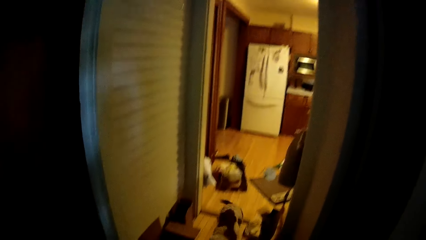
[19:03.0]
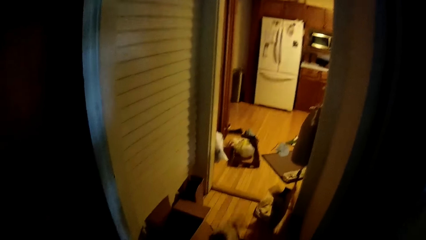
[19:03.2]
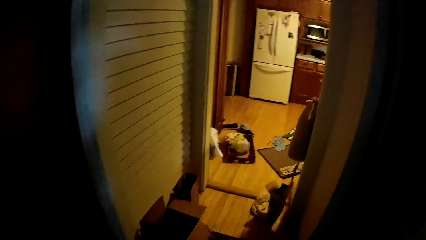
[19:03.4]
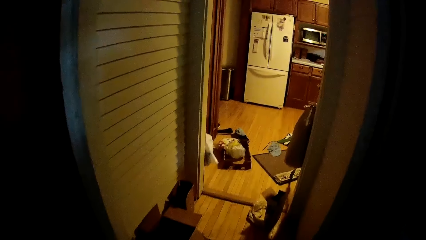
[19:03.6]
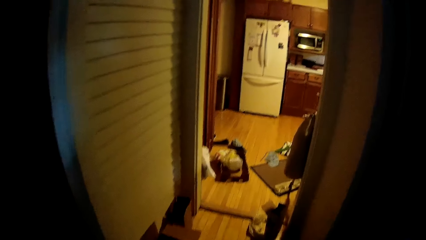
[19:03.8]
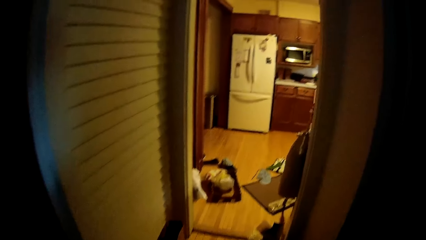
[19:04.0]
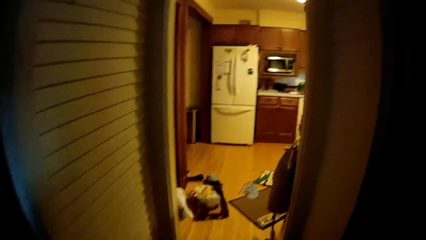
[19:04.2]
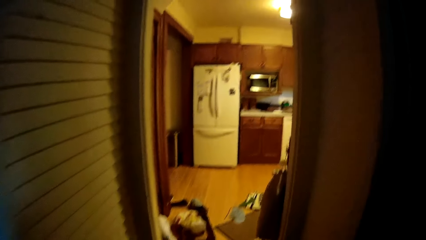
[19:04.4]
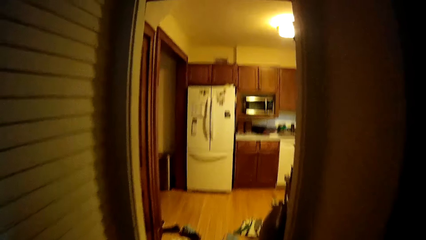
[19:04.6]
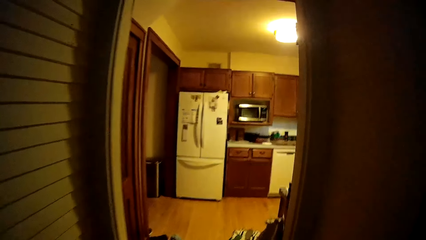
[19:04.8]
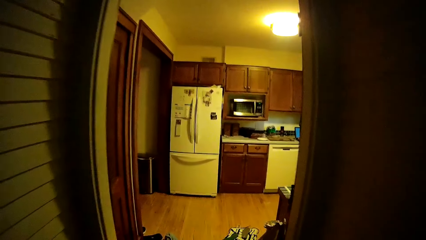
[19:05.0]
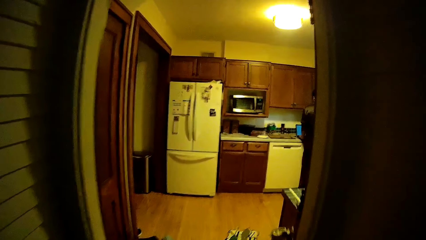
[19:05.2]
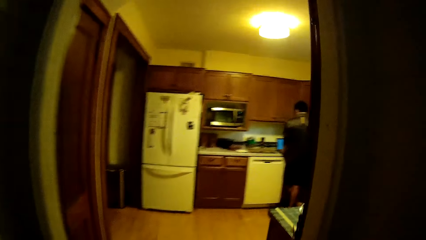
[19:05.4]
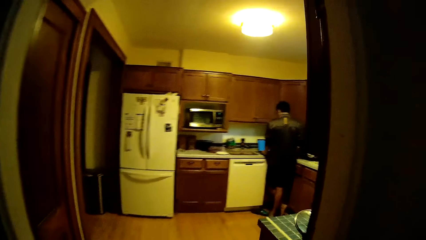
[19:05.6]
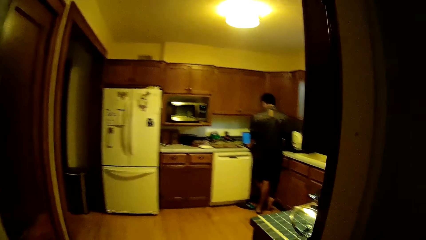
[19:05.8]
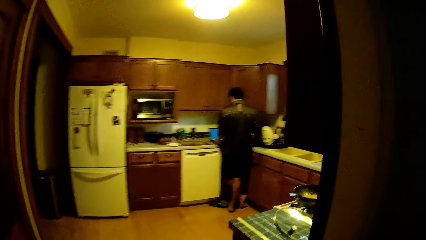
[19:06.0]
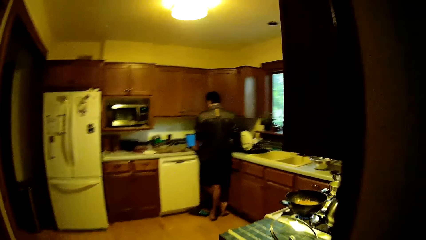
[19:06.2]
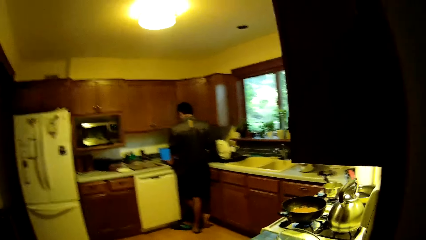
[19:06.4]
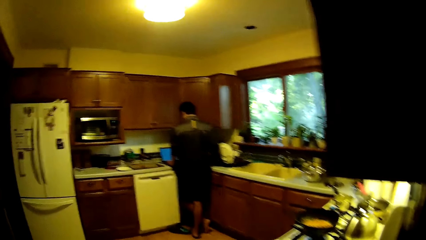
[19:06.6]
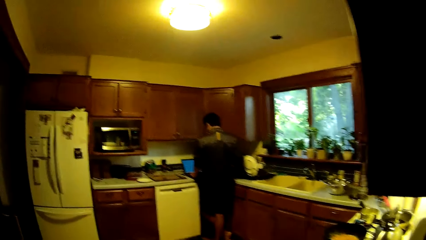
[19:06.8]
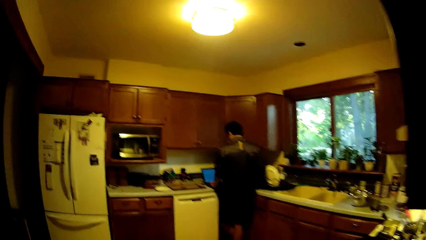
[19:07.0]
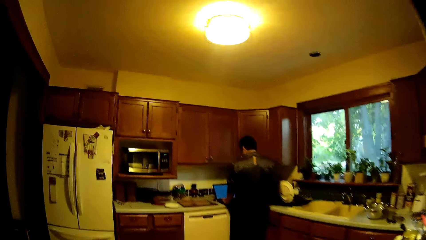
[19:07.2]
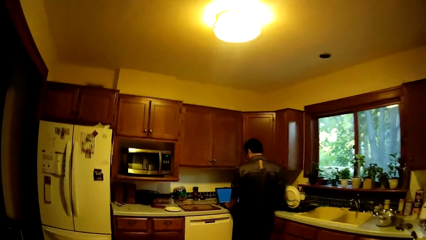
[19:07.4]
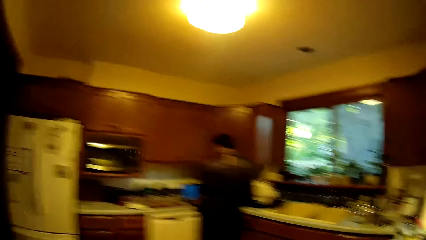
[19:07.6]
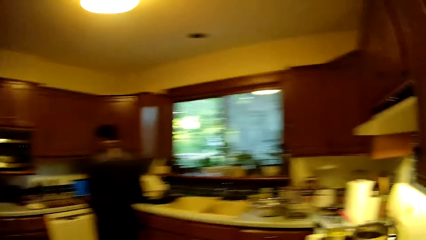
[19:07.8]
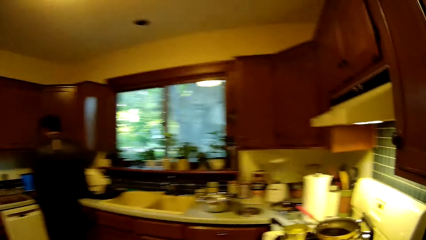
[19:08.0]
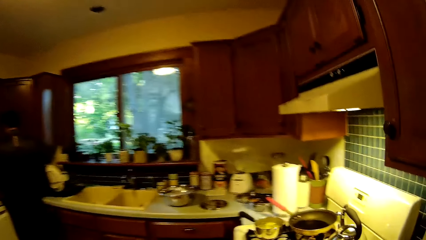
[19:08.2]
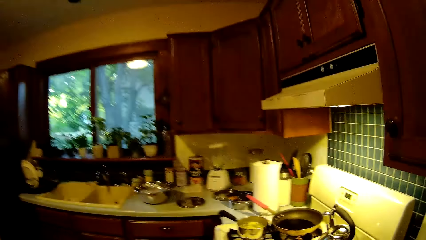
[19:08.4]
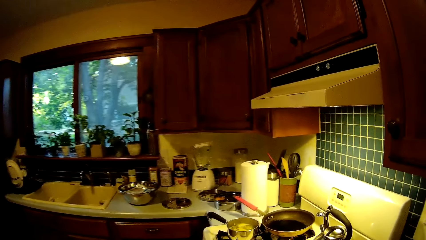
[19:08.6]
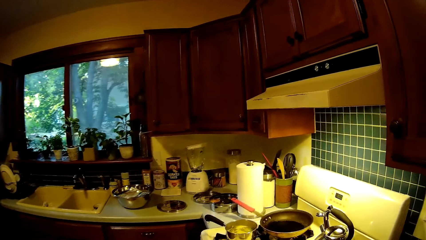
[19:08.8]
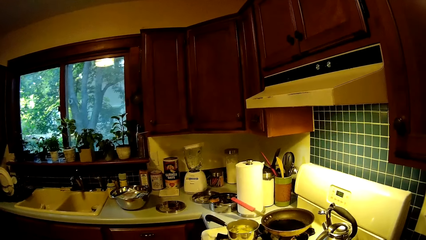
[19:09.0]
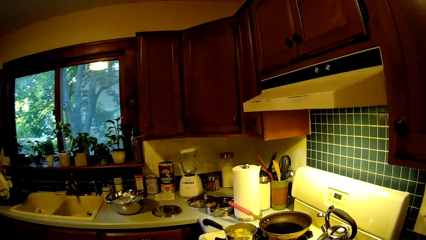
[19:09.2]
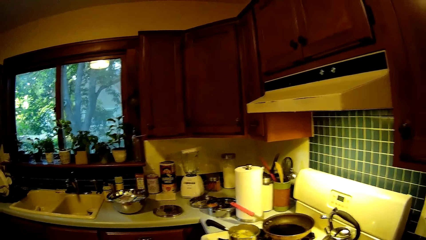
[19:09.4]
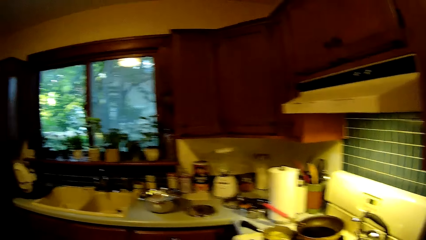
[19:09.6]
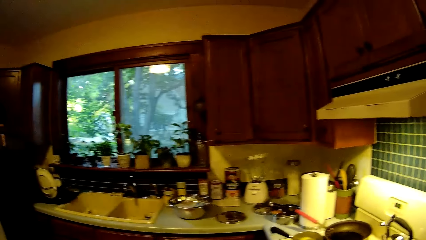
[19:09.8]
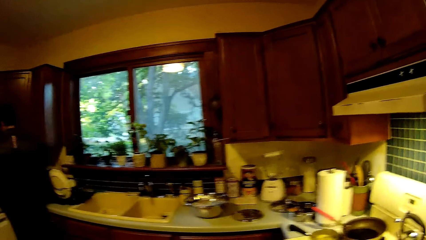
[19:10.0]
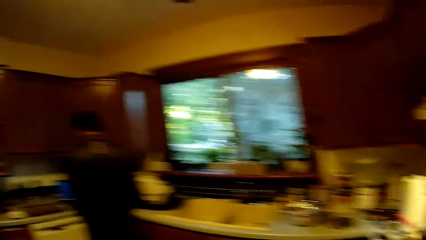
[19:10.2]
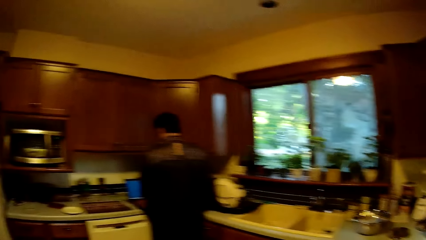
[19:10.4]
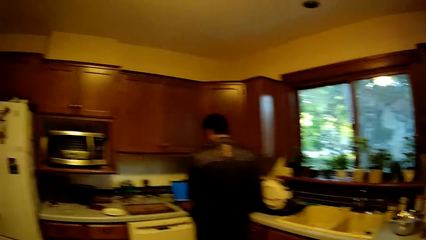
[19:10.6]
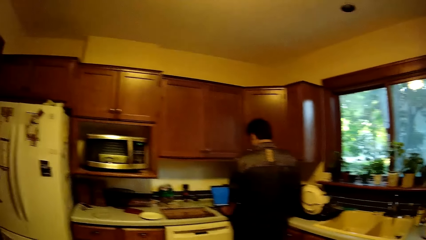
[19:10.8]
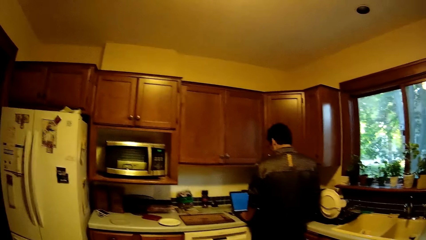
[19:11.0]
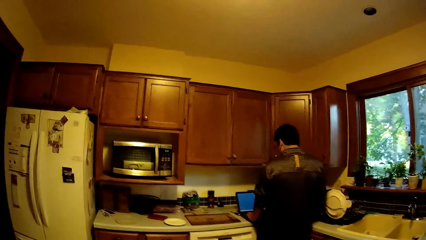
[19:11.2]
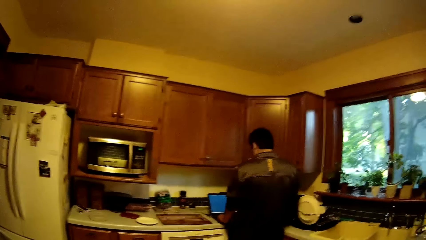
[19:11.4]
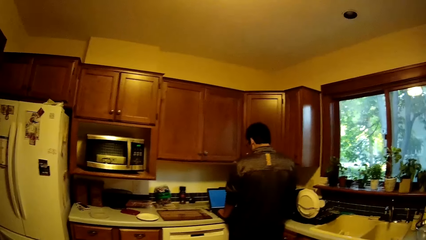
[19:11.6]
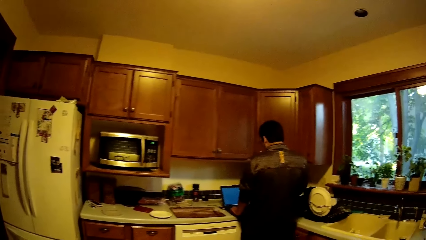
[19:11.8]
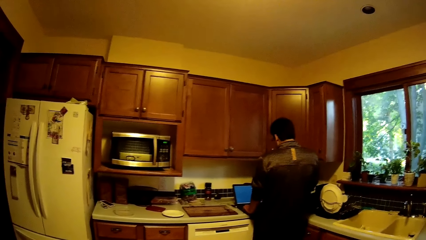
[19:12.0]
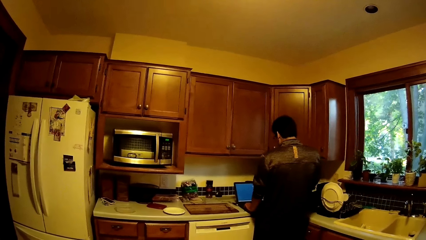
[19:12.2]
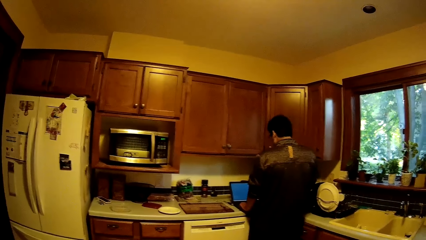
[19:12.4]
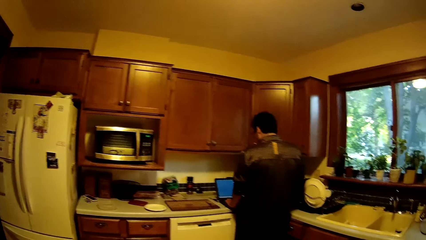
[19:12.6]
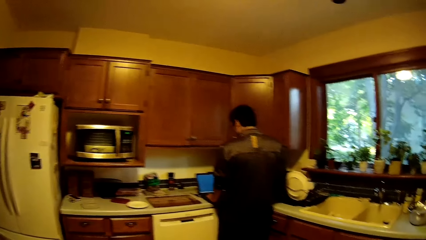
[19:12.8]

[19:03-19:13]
The camera wearer walks downstairs and walks in the room. A man operates a laptop on a countertop. The camera wearer looks around the room.

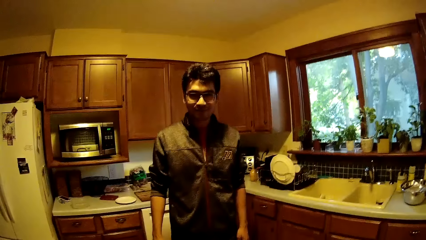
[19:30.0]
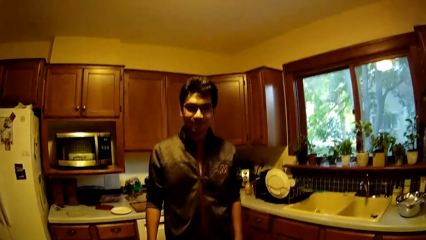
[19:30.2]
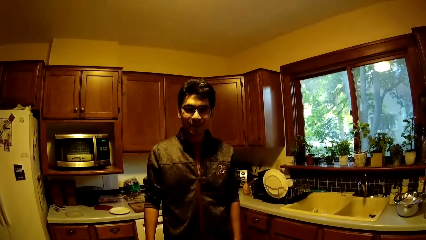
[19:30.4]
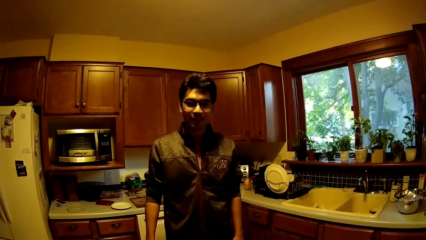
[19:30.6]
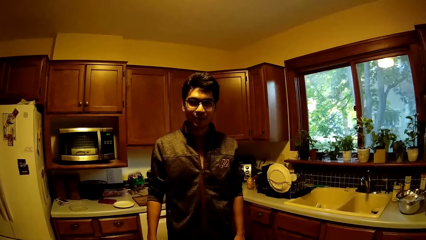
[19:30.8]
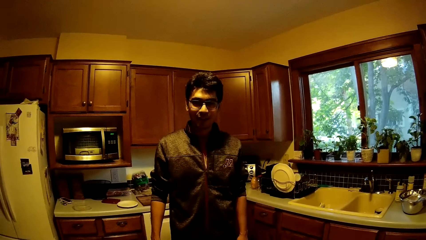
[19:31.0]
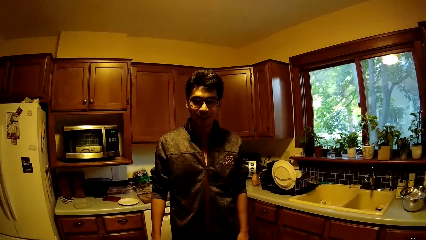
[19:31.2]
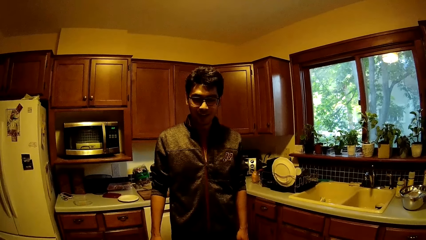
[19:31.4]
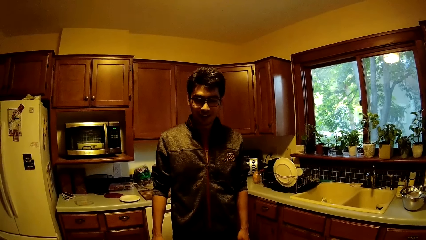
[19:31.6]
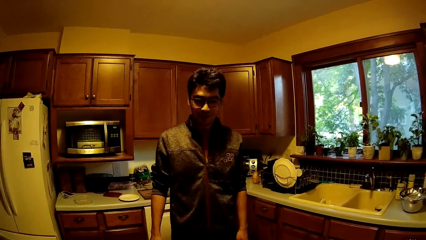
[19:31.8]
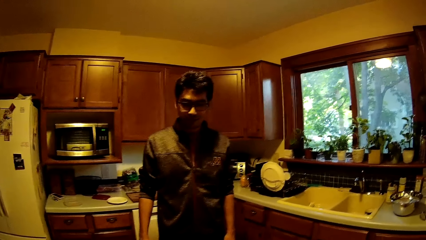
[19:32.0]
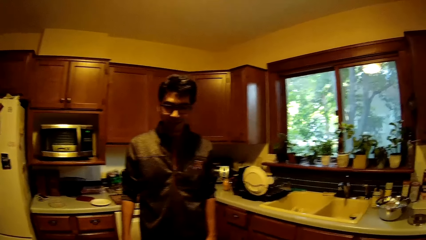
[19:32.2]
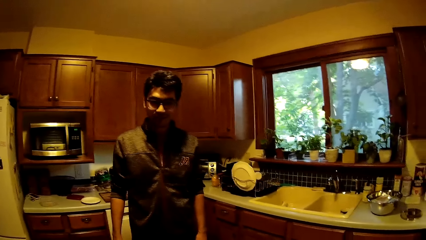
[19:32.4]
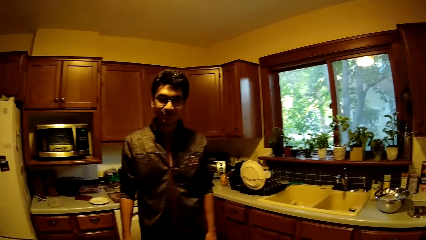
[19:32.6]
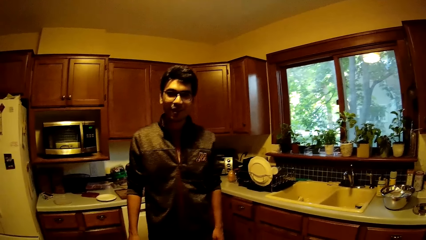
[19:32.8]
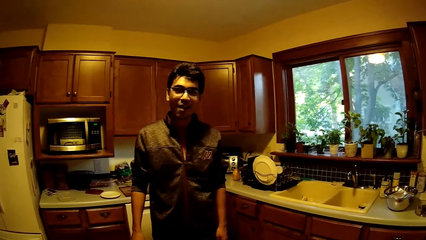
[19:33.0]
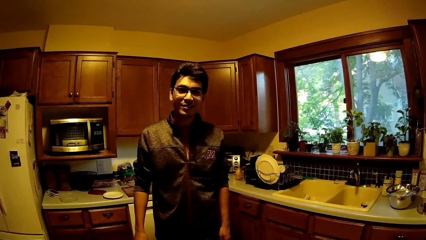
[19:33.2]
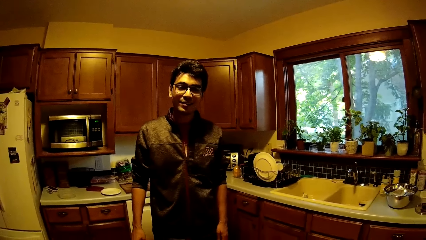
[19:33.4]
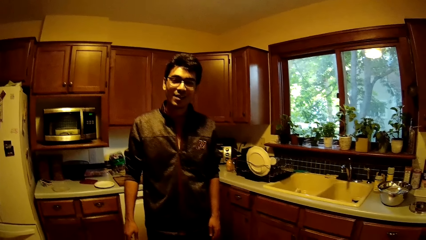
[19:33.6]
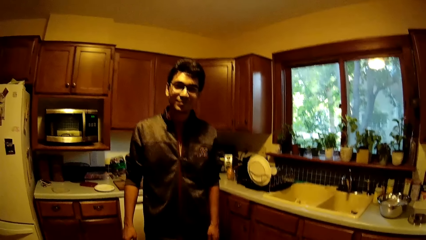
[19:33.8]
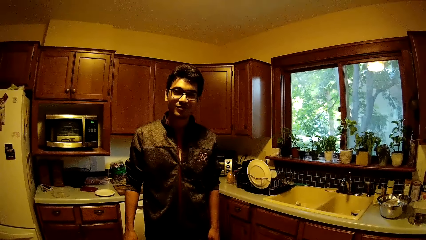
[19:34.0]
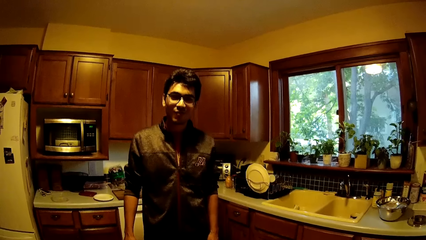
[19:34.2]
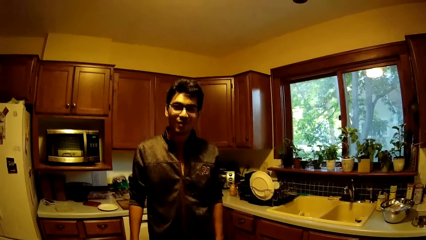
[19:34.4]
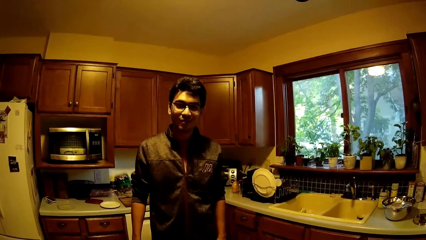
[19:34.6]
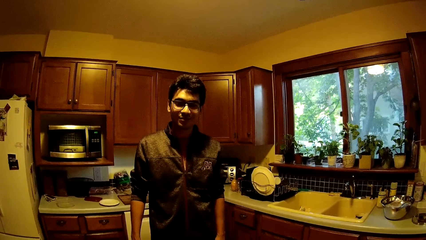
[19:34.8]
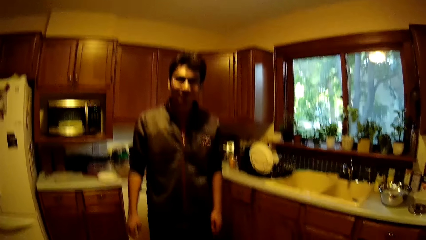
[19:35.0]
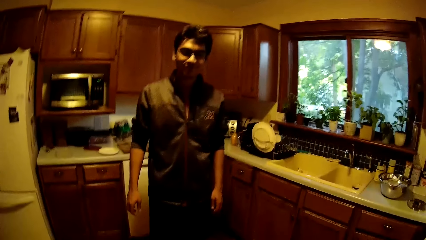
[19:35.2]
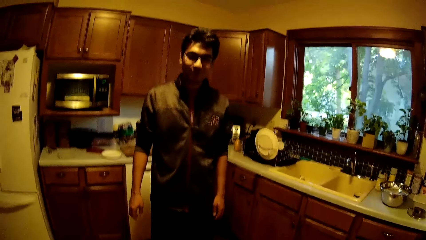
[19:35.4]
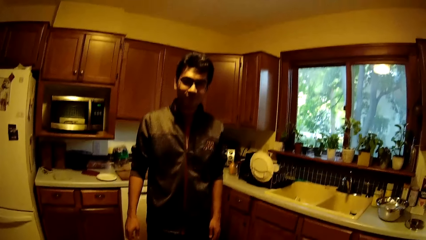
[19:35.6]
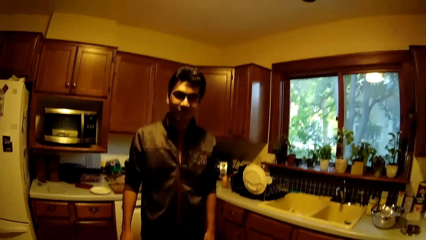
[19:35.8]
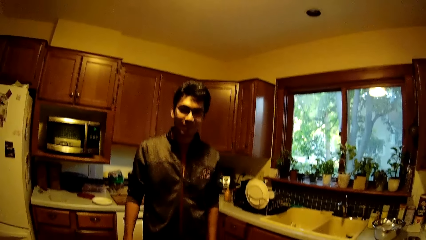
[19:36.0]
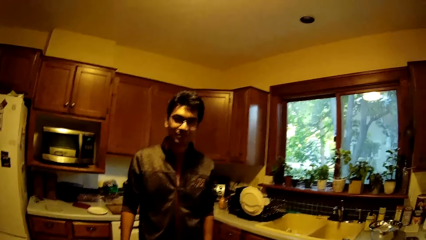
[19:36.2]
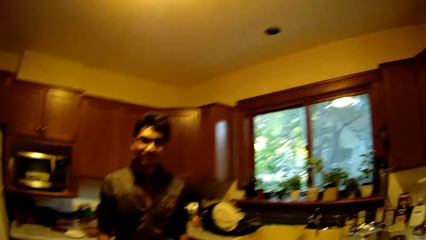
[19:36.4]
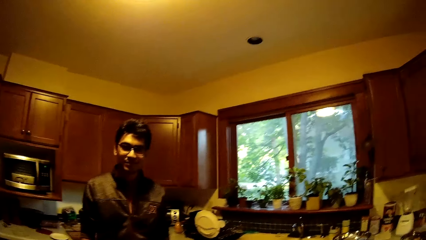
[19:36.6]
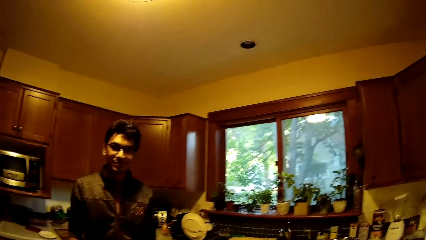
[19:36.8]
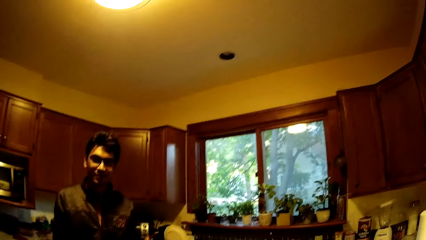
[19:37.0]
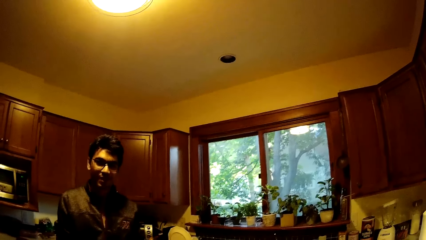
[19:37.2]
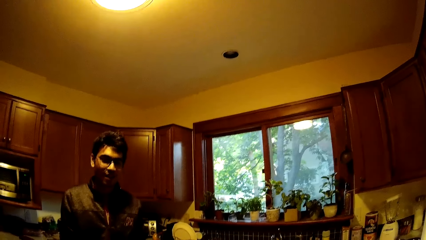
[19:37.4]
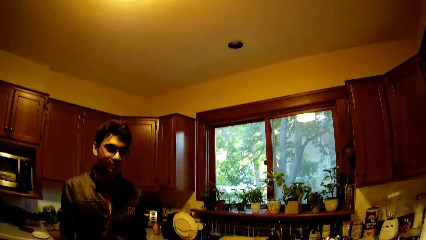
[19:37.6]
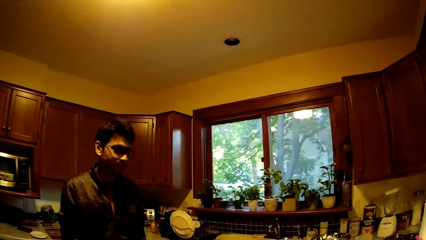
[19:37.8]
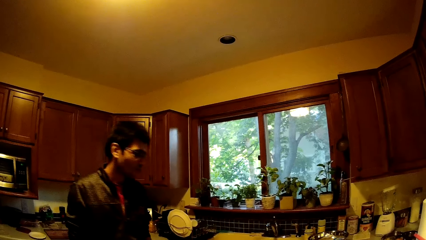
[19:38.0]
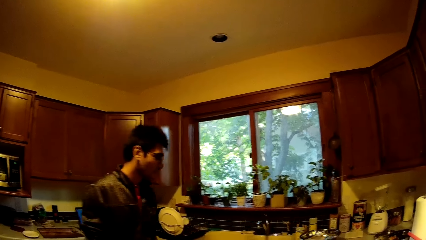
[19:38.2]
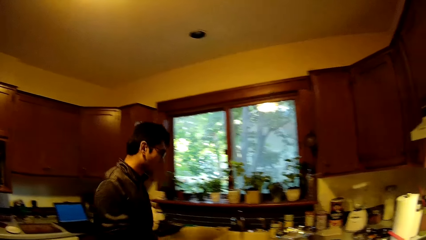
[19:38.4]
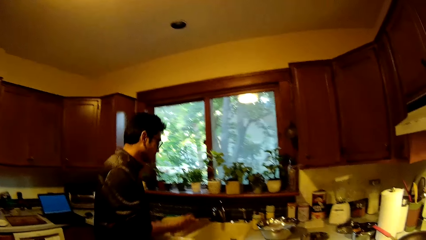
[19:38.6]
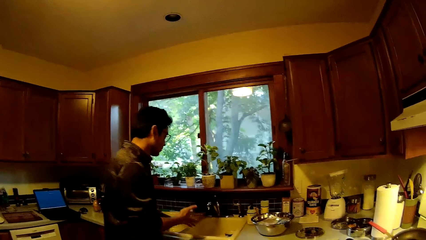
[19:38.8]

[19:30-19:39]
A man talks with the camera wearer.
